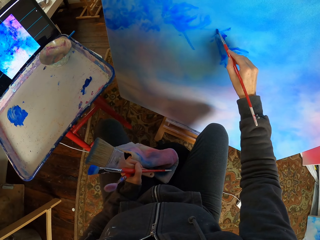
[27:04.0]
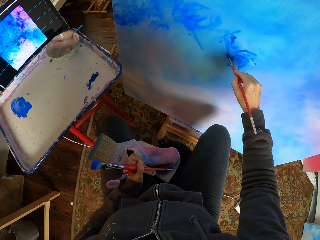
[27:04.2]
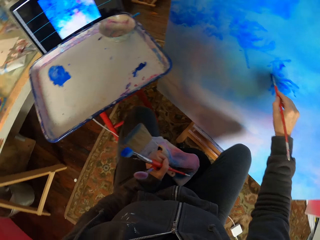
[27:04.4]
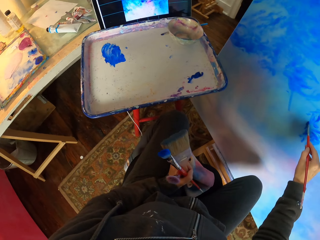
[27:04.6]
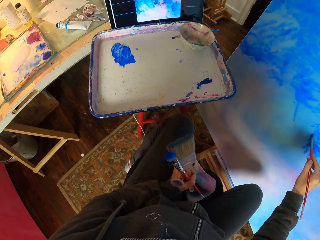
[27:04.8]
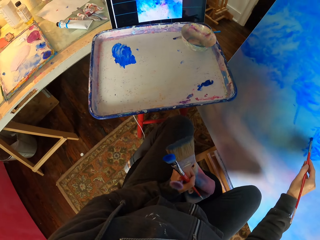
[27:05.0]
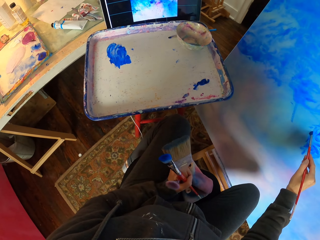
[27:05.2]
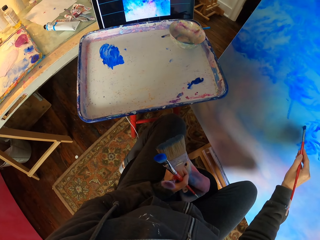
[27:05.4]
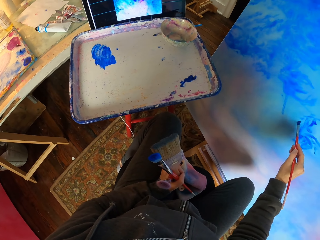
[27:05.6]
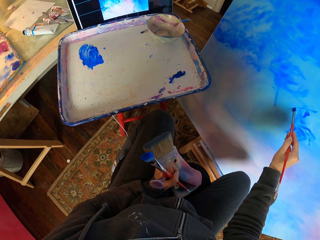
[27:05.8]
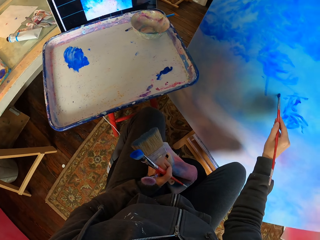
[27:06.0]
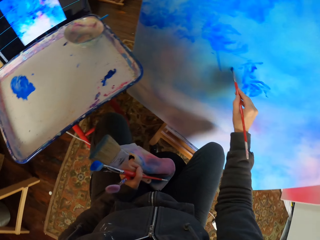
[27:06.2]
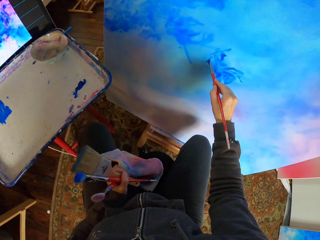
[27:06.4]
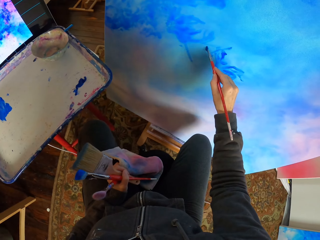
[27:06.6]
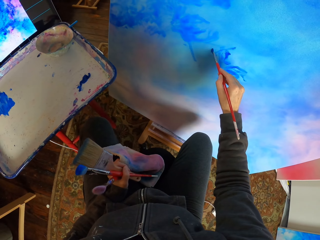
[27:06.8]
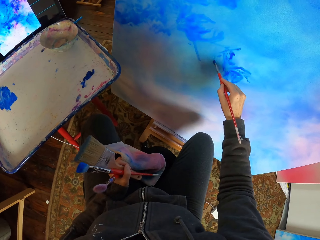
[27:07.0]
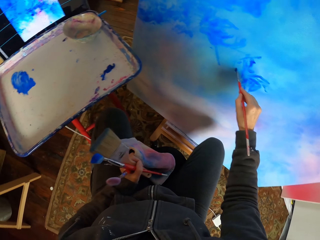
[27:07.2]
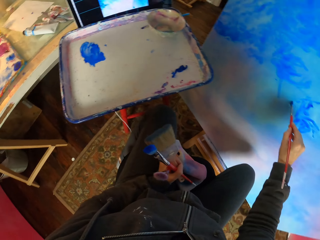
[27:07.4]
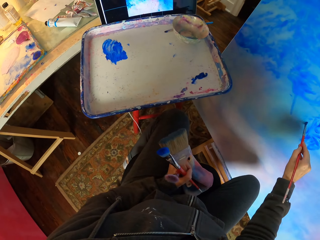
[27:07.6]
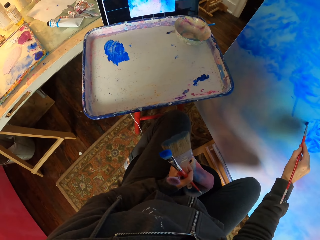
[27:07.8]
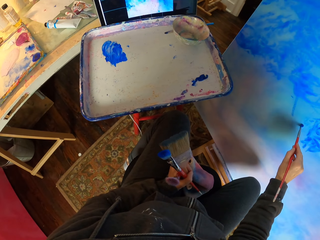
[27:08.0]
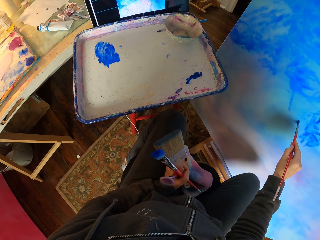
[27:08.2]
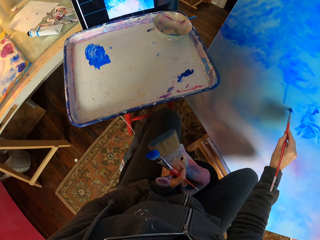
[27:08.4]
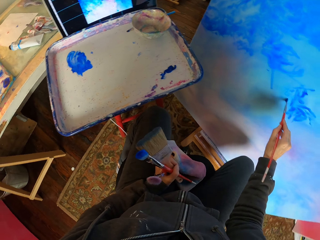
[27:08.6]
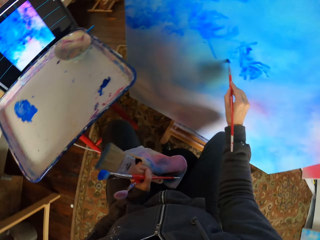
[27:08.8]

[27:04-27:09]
The camera wearer paints the art with the brush.

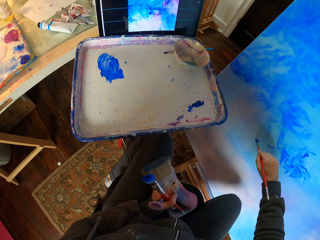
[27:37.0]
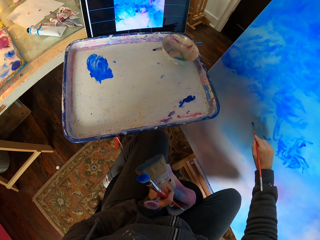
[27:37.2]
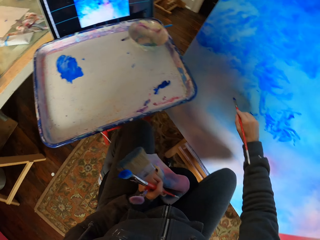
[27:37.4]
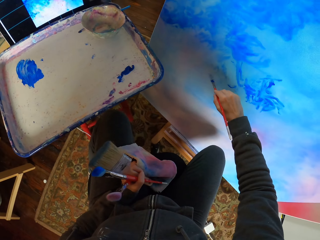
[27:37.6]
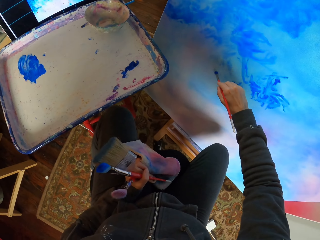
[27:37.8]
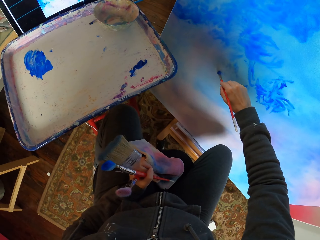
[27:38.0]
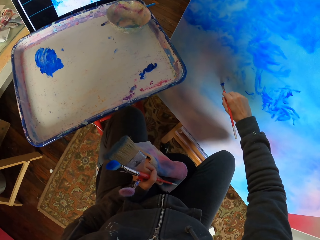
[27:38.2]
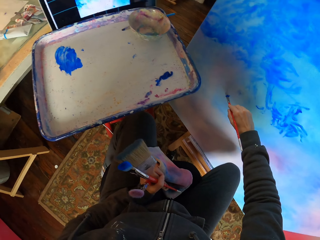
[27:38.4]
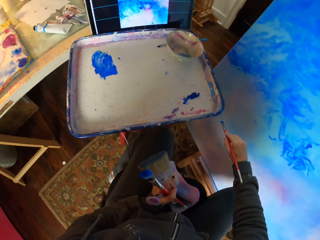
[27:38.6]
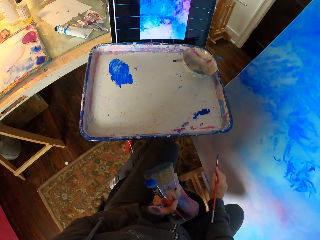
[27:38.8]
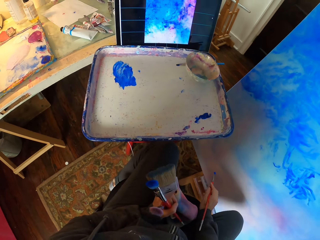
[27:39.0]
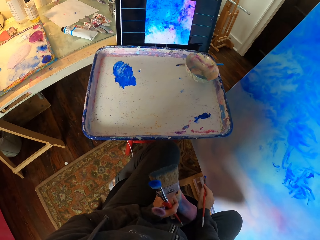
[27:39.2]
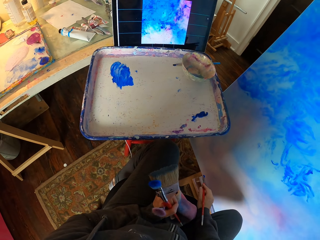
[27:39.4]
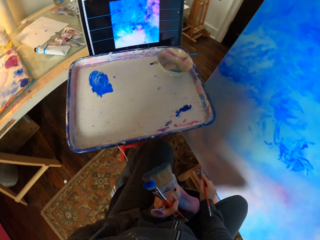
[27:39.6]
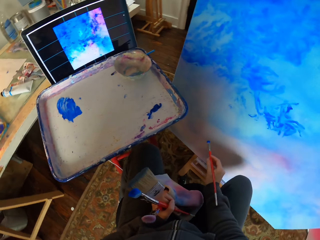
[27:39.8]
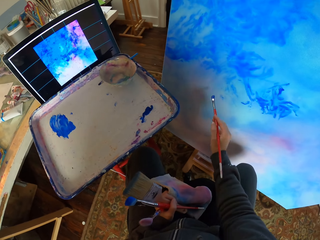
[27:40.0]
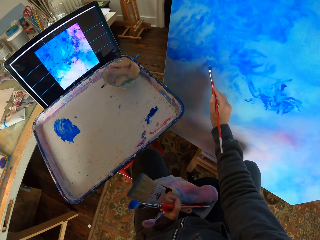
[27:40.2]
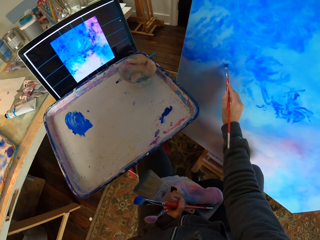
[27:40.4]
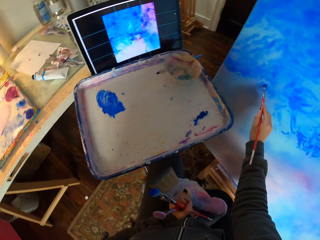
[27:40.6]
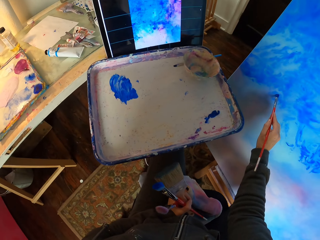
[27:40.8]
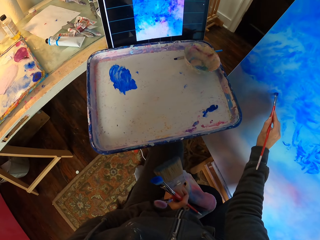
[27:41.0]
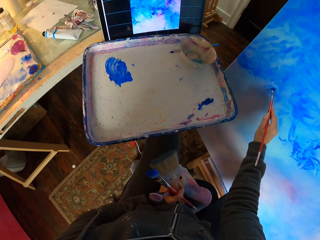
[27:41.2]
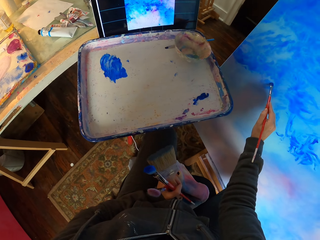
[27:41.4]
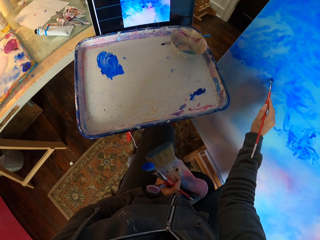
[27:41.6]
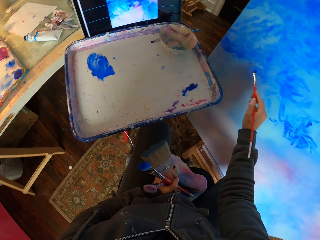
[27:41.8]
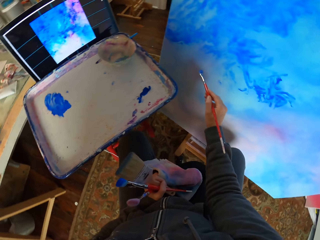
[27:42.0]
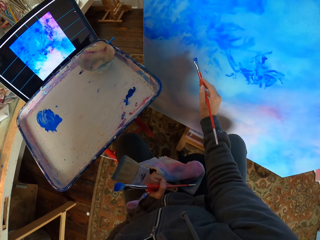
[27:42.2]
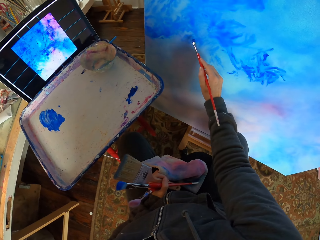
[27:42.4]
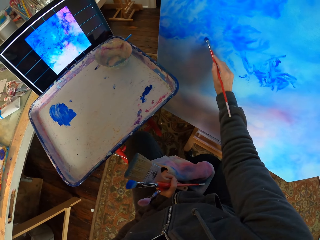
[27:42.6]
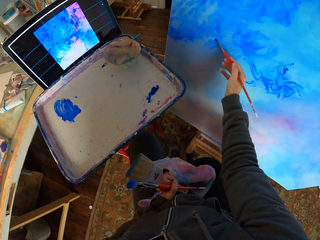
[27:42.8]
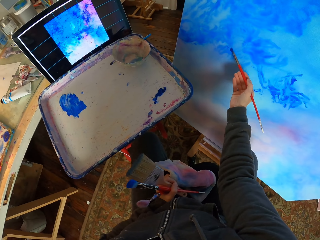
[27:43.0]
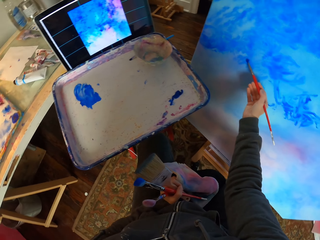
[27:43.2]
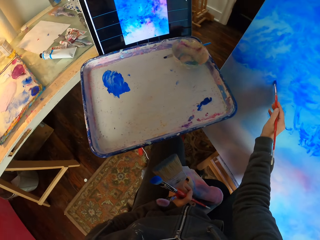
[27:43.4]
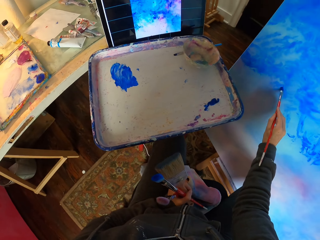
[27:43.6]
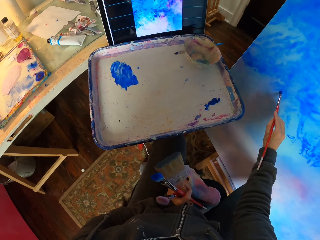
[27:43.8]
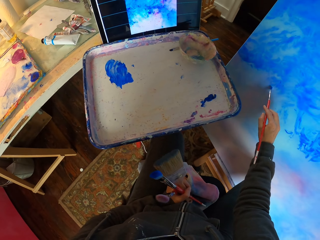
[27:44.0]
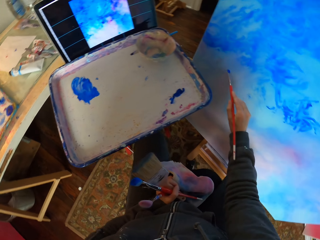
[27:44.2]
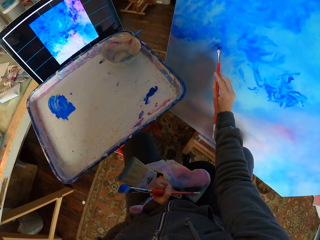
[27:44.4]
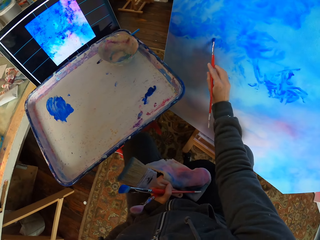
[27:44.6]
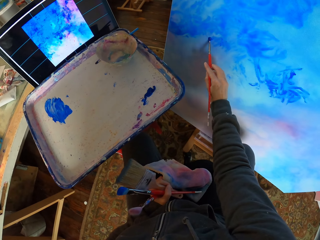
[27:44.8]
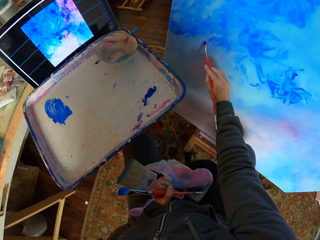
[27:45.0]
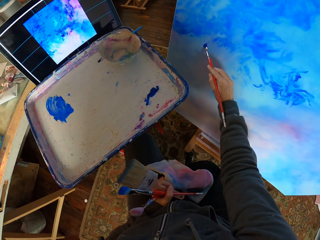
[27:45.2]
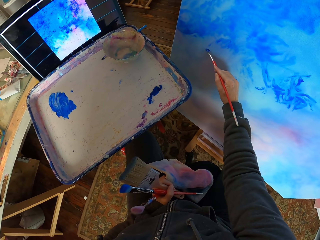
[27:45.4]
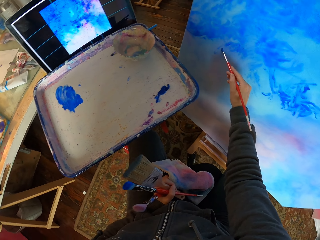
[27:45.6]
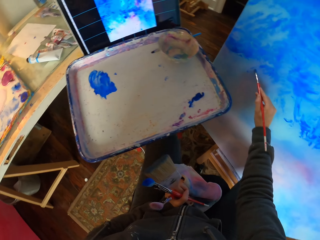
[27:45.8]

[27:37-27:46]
The camera wearer looks at the screen. They paint the art with the brush on the board.

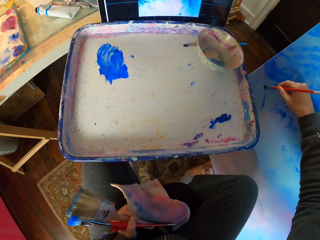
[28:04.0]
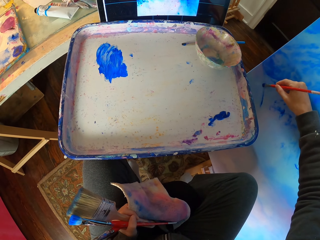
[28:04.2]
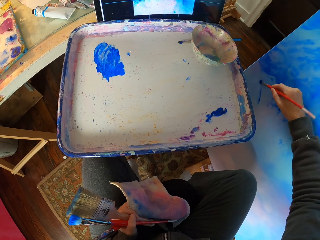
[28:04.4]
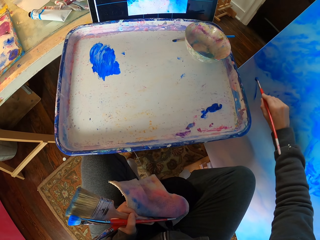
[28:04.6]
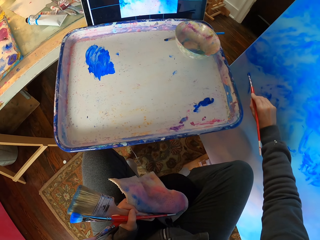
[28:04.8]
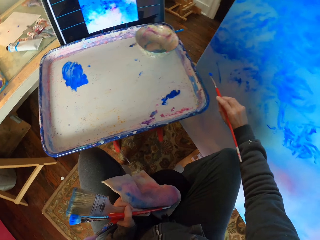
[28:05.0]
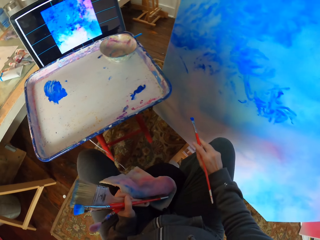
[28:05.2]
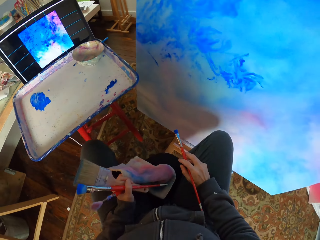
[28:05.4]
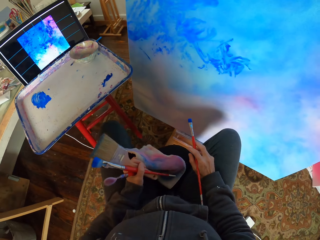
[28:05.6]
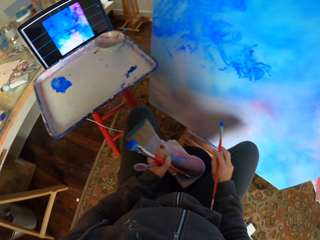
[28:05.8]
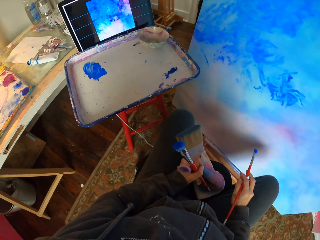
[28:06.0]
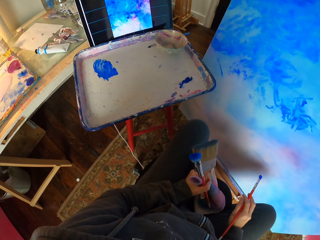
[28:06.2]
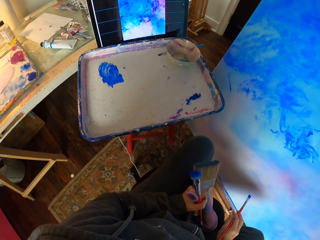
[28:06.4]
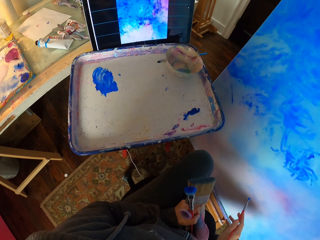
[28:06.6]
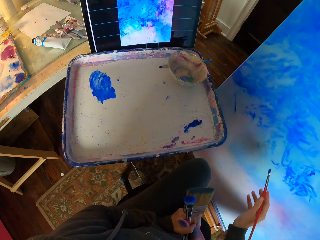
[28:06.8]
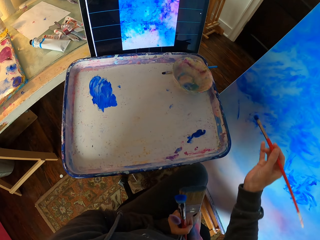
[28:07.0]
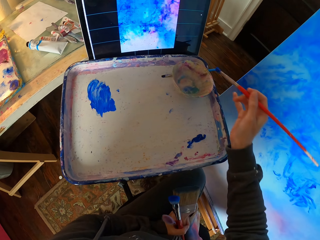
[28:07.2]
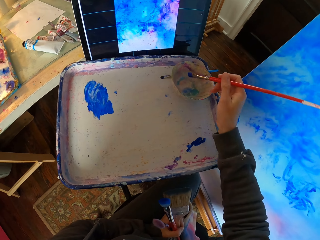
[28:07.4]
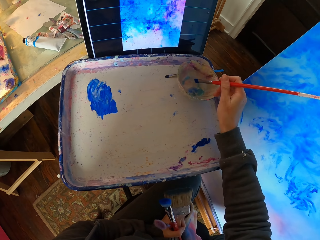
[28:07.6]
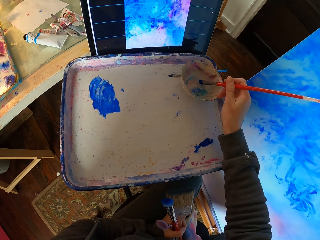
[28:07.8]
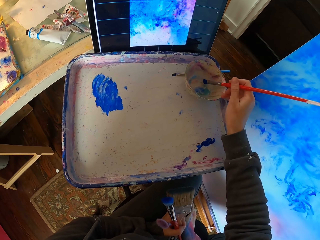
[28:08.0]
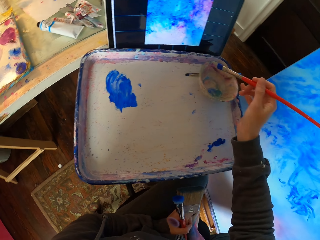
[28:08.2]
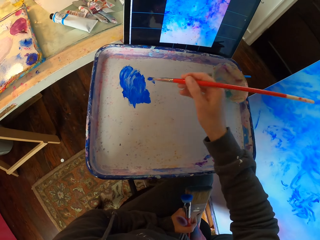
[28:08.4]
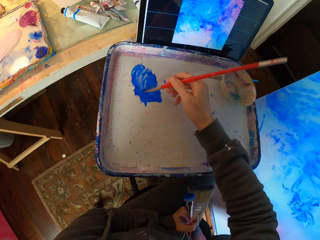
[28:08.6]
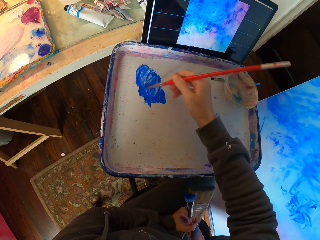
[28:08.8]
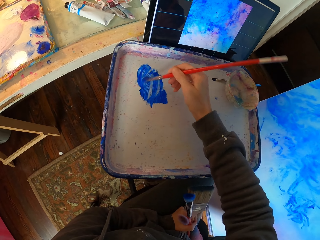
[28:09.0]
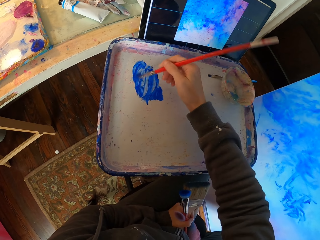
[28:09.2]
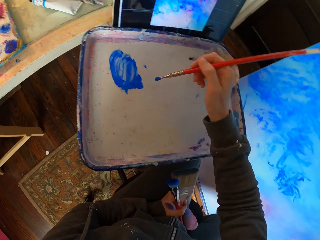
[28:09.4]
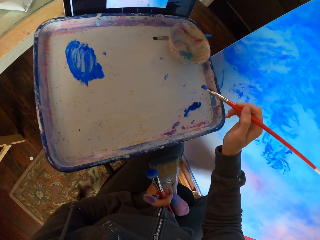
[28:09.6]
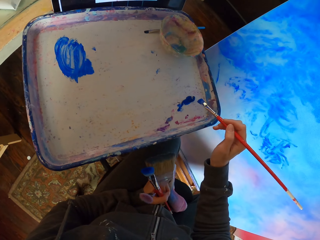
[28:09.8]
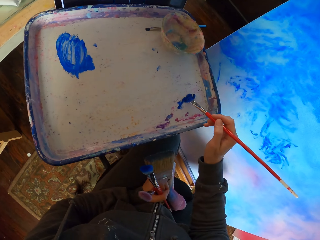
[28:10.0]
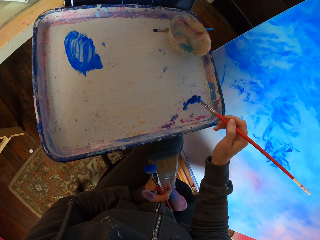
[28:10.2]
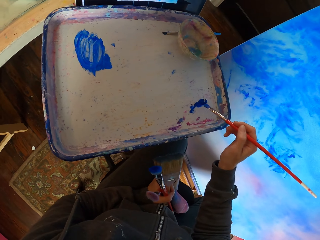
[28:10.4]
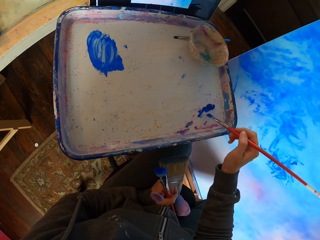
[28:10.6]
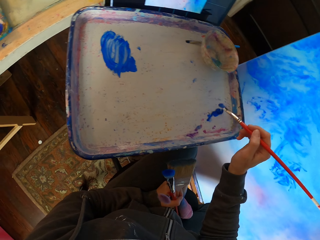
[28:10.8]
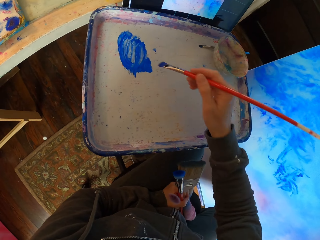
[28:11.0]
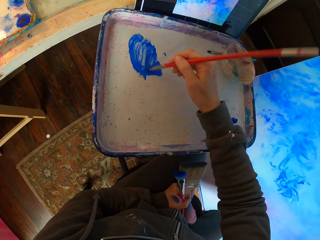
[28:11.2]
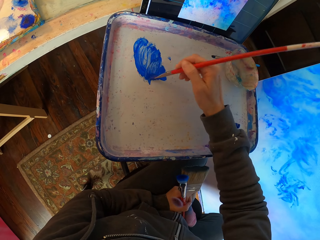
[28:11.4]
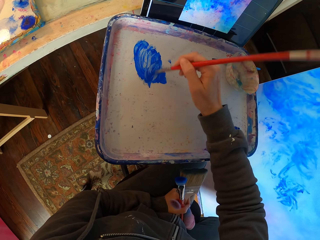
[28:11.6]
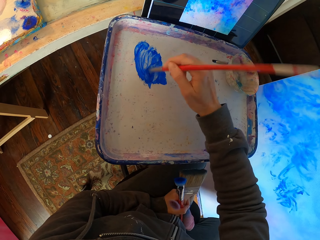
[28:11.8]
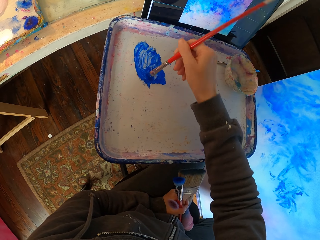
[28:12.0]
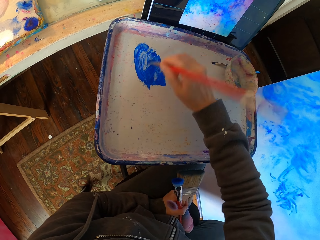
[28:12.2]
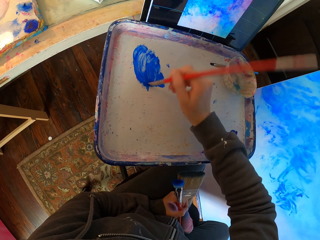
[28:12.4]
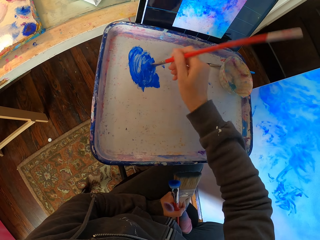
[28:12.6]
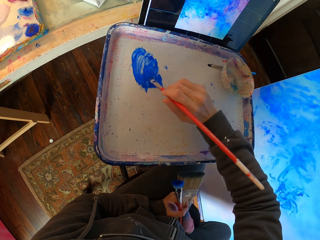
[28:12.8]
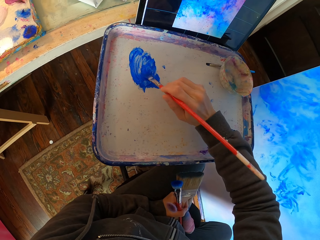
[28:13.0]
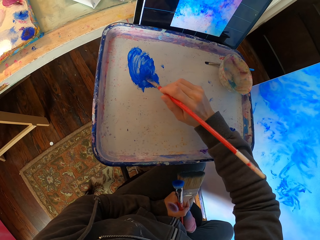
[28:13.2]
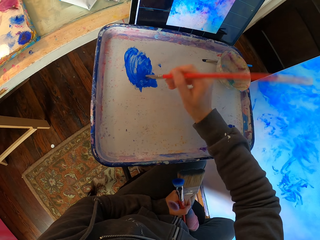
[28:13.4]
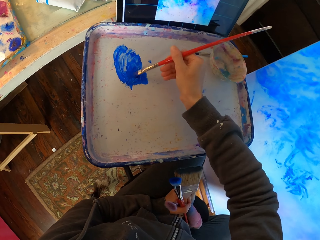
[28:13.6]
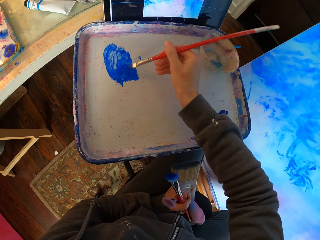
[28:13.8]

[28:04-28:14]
The camera wearer stops painting. They look at the art. They dip the brush in the water. They apply paint on the brush. They brush on the paint.
